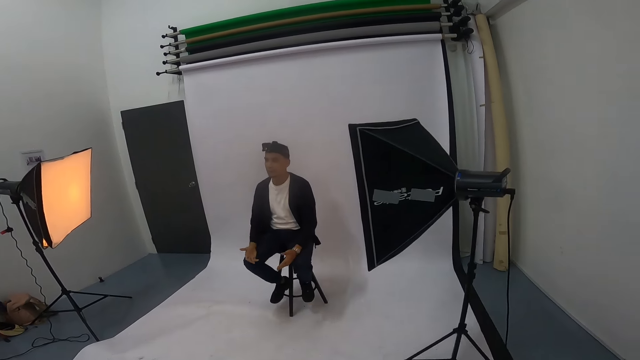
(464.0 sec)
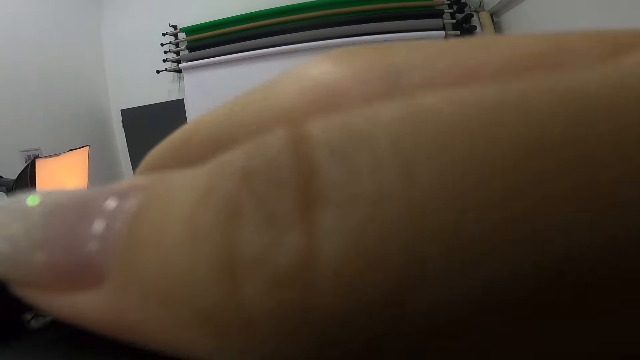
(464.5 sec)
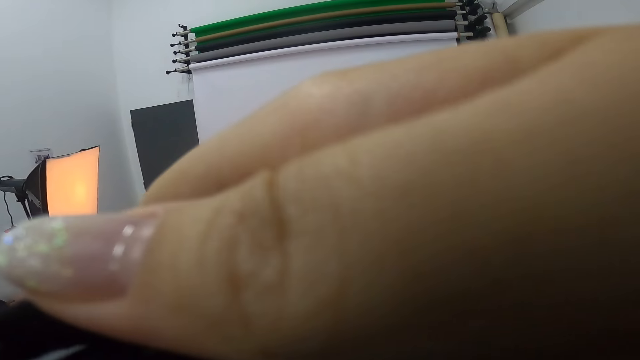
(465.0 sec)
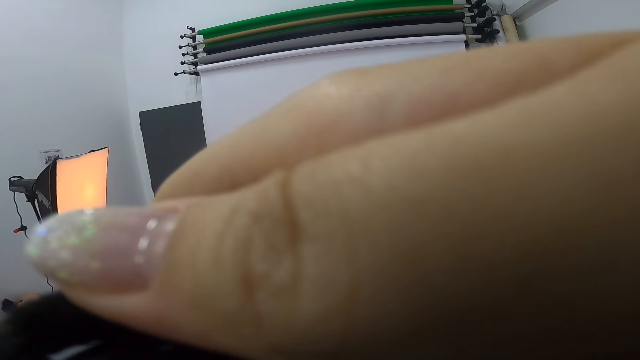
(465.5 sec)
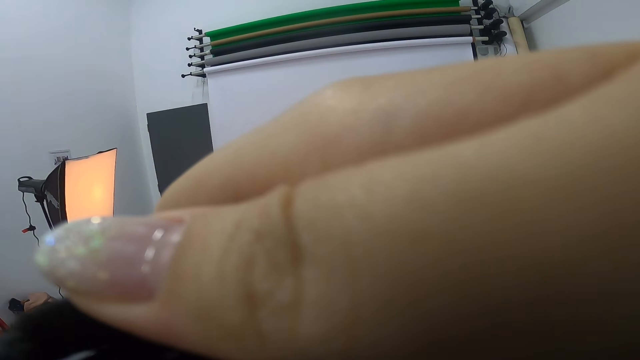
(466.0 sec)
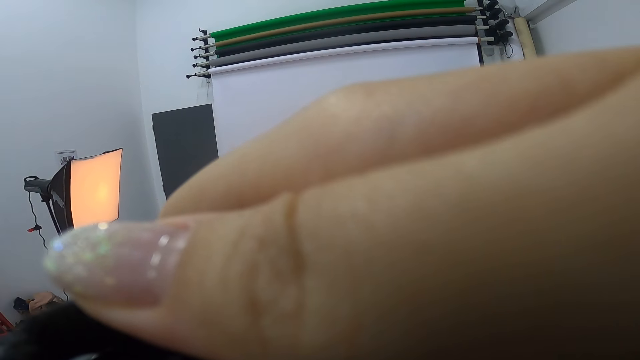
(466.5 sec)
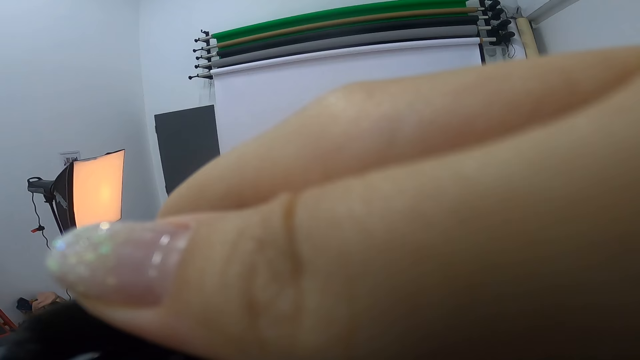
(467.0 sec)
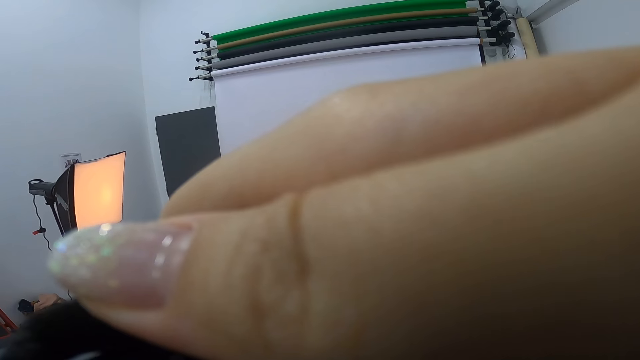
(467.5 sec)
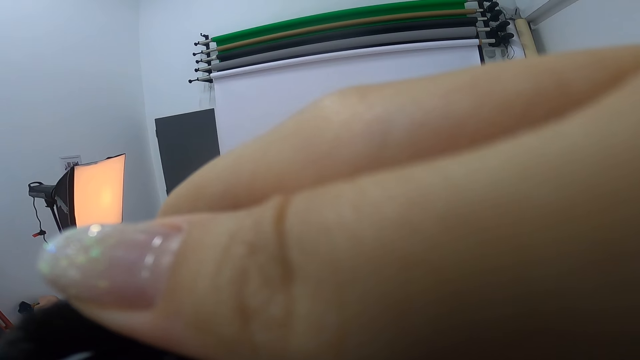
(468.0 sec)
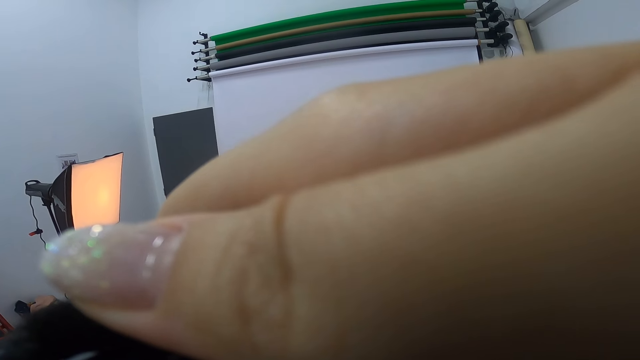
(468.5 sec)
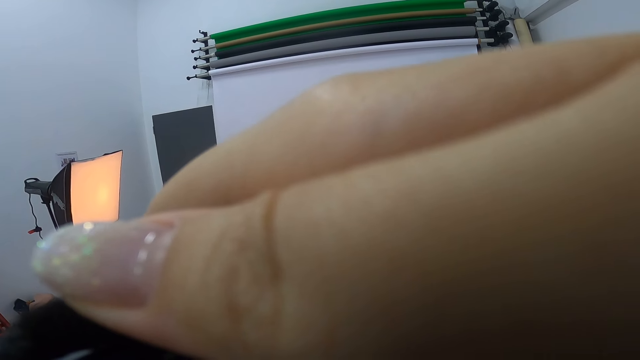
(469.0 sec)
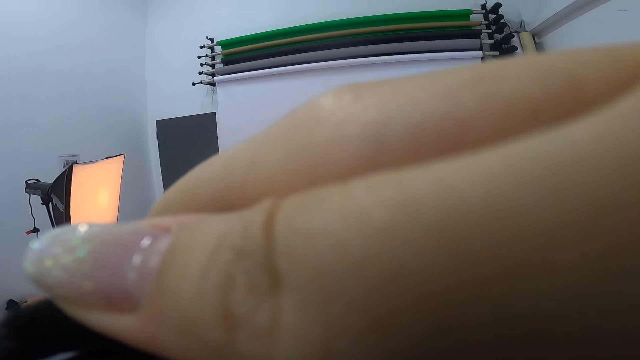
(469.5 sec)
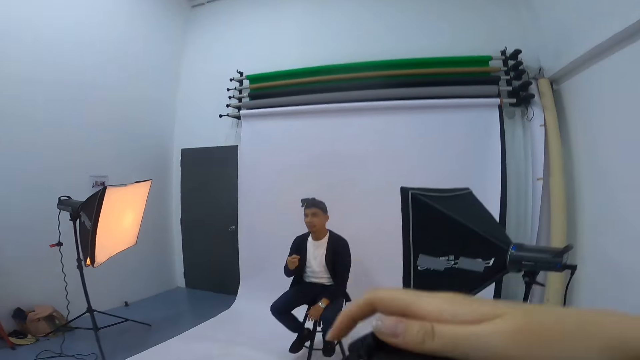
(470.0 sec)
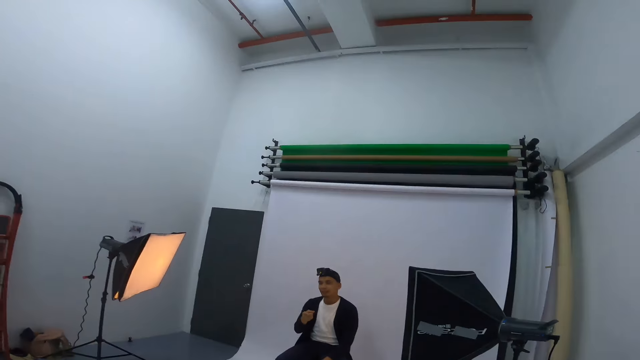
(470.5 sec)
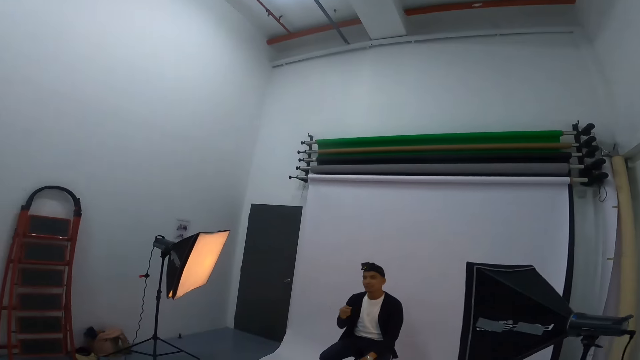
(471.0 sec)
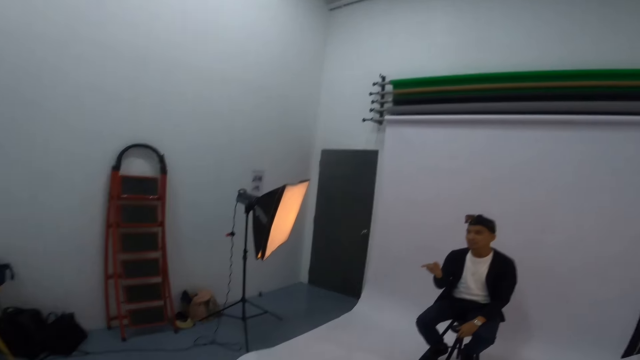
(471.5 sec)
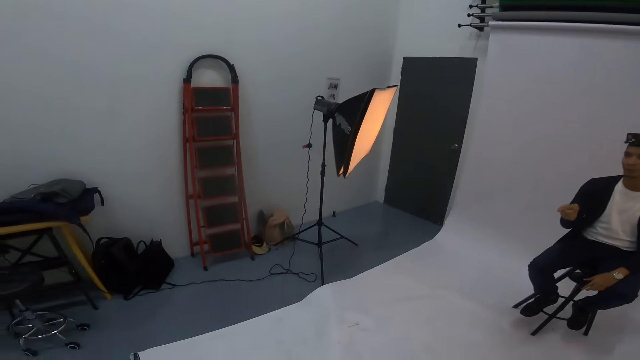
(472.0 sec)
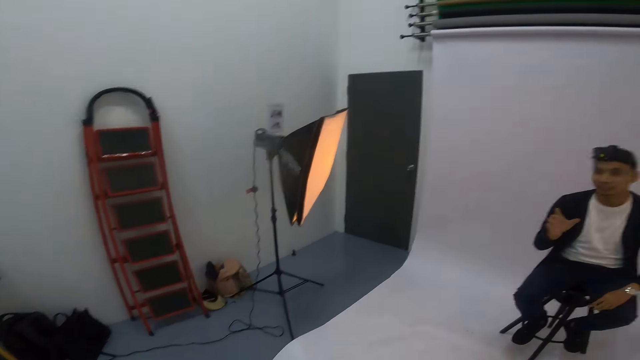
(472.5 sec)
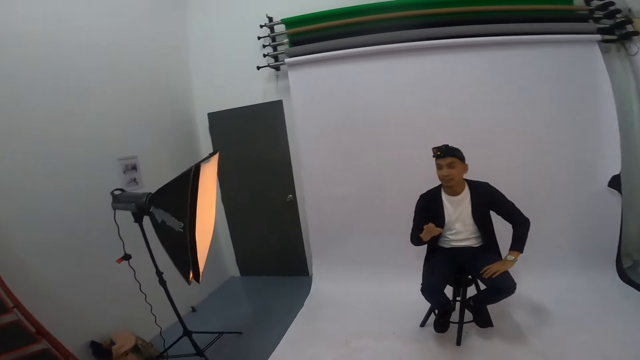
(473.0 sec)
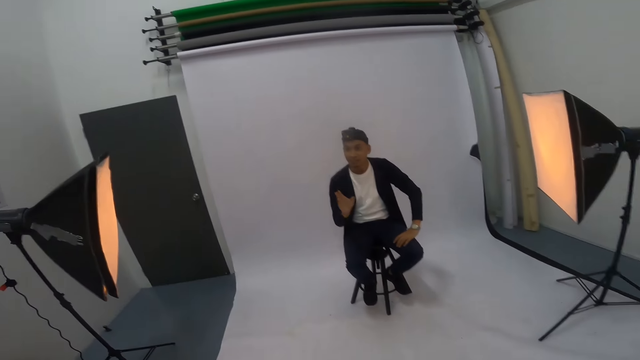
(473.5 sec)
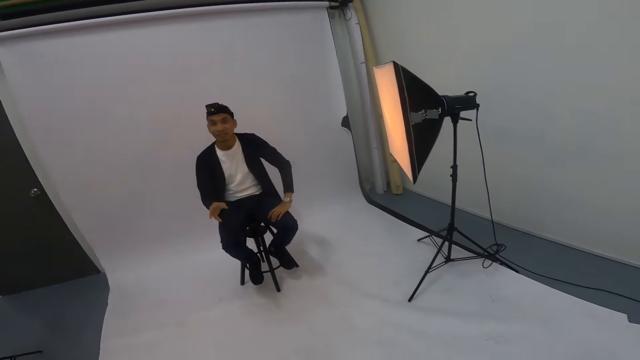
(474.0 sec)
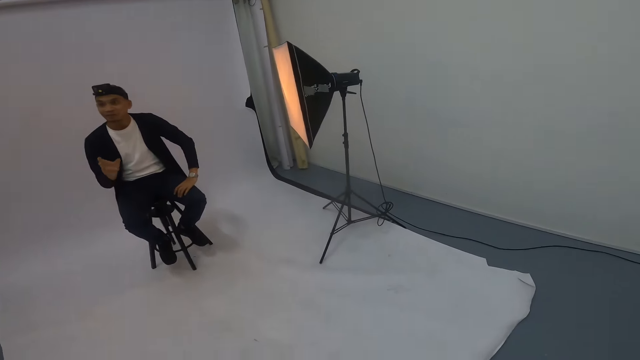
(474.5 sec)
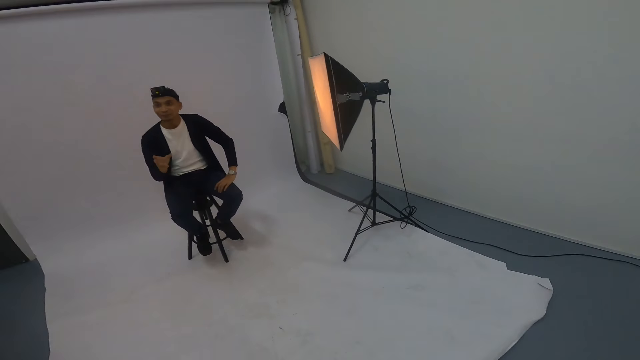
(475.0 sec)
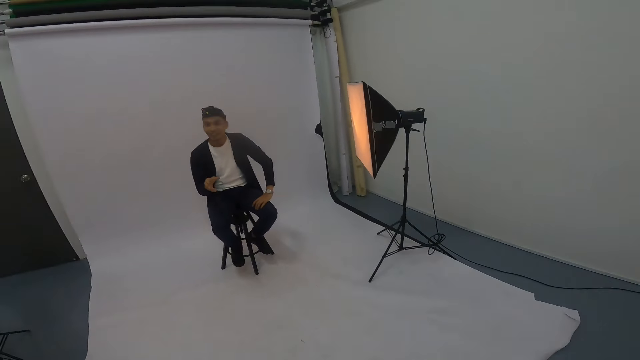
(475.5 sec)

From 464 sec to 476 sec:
The camera wearer takes a photo of a man. They lower the camera. The man gestures at the camera wearer. The camera wearer laughs. They look around the studio. The man gestures at the camera wearer.

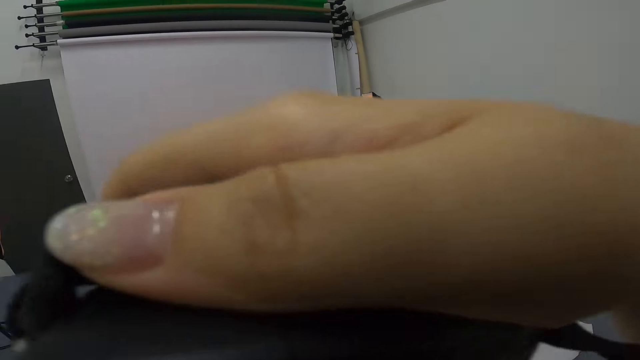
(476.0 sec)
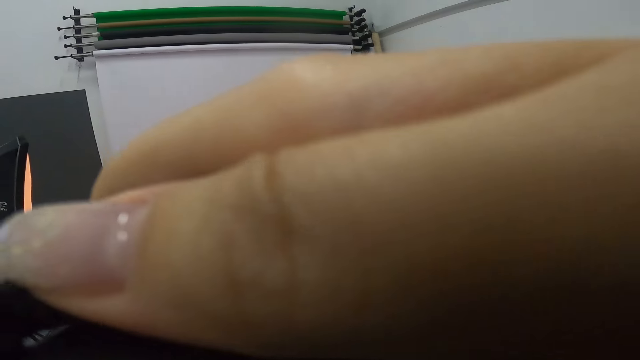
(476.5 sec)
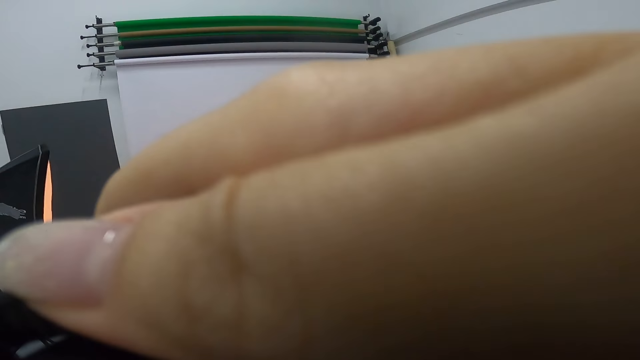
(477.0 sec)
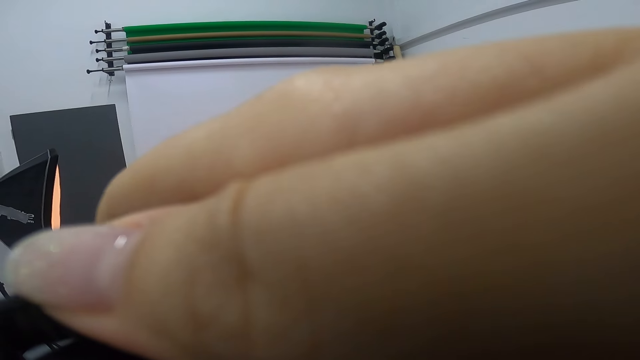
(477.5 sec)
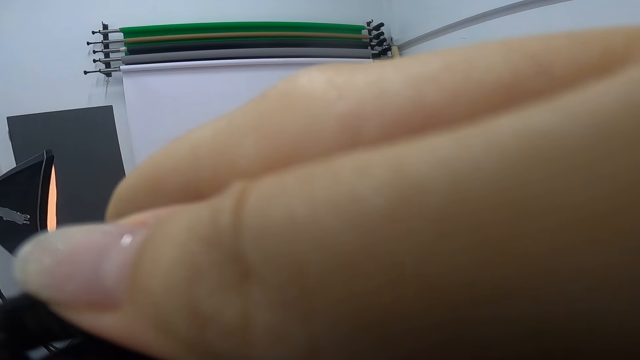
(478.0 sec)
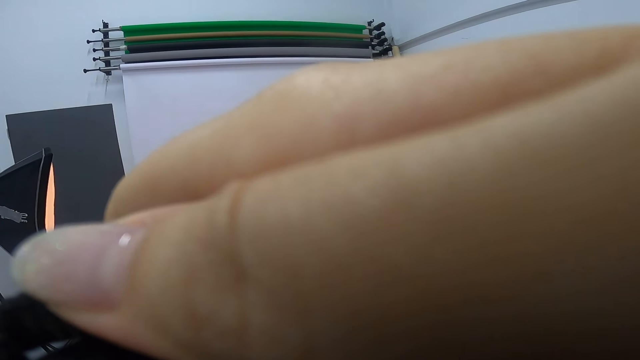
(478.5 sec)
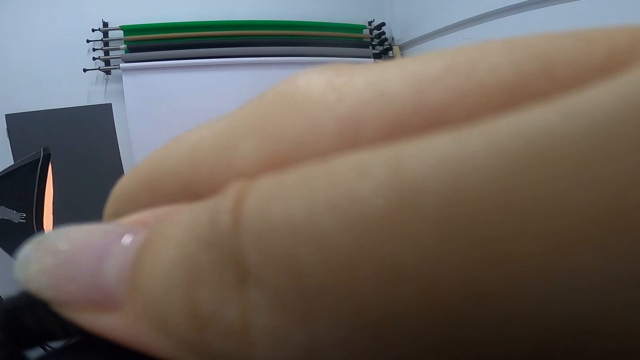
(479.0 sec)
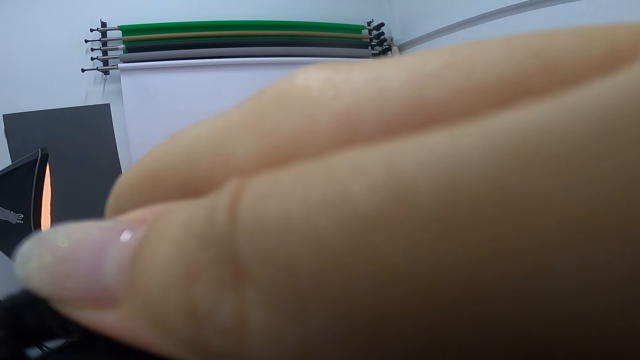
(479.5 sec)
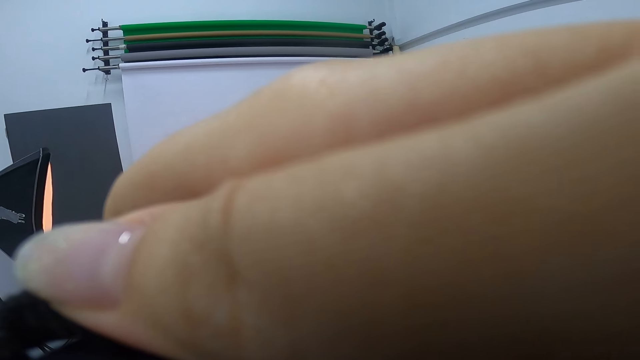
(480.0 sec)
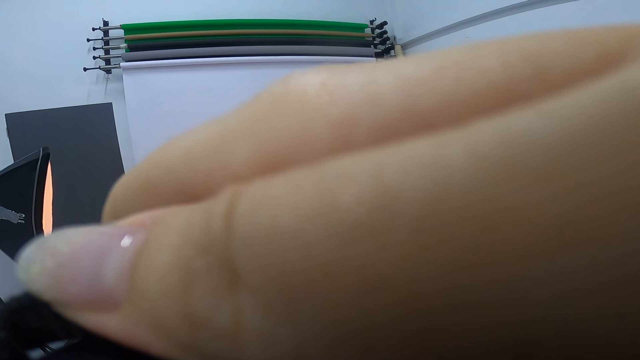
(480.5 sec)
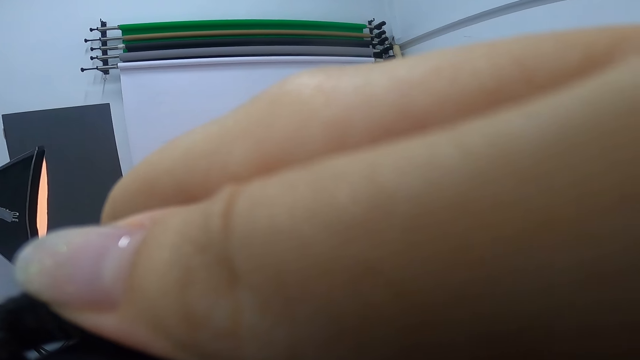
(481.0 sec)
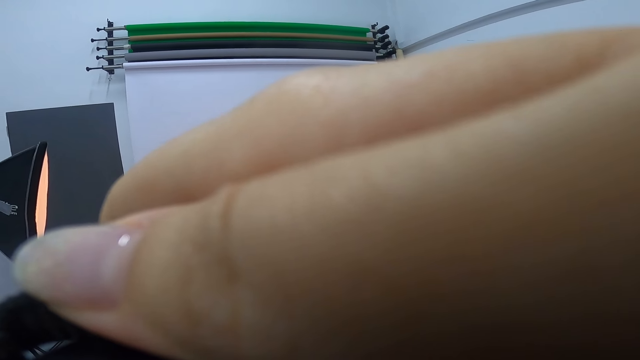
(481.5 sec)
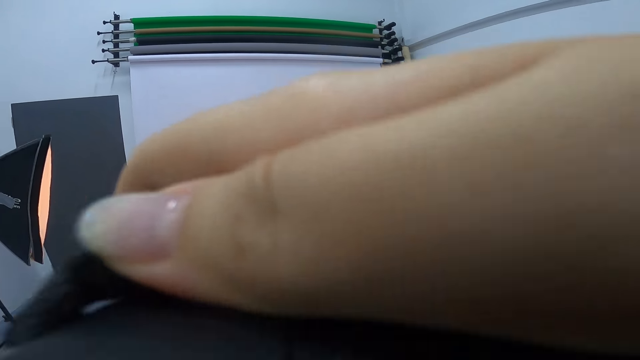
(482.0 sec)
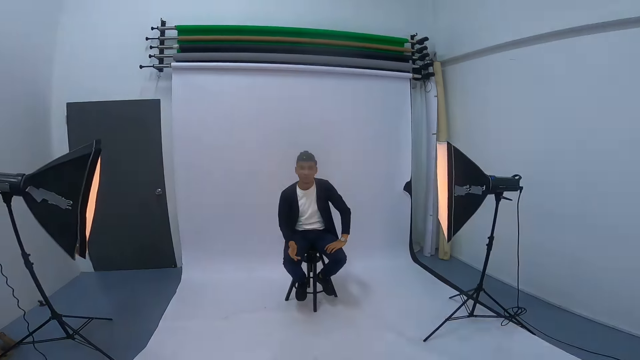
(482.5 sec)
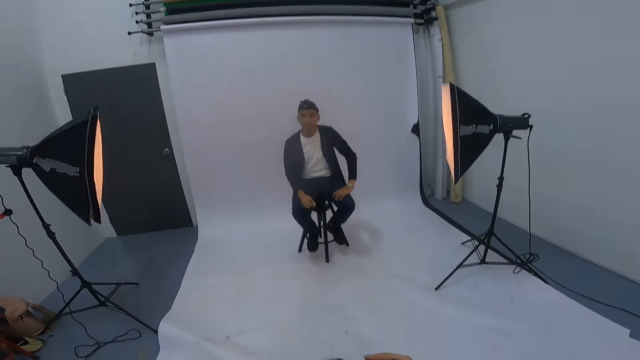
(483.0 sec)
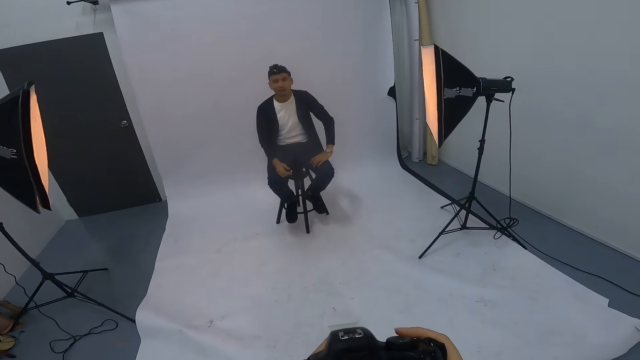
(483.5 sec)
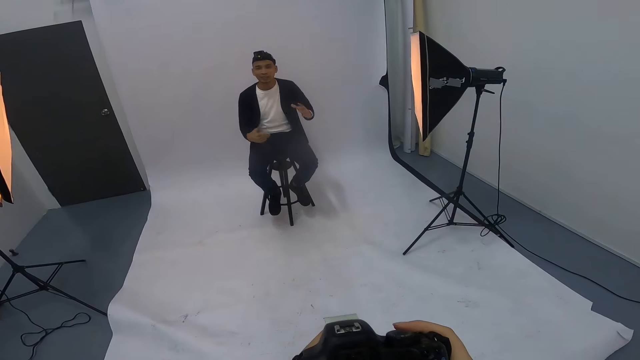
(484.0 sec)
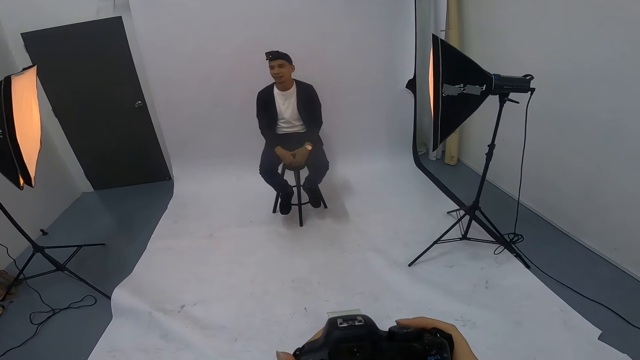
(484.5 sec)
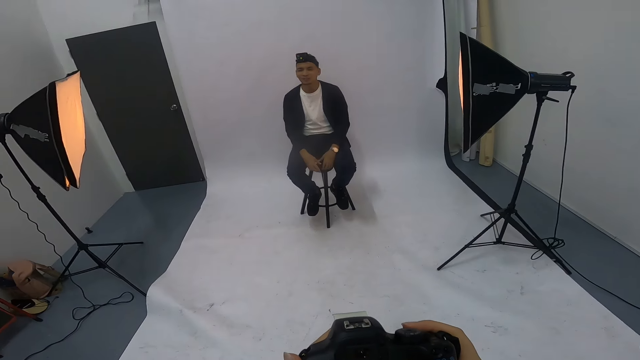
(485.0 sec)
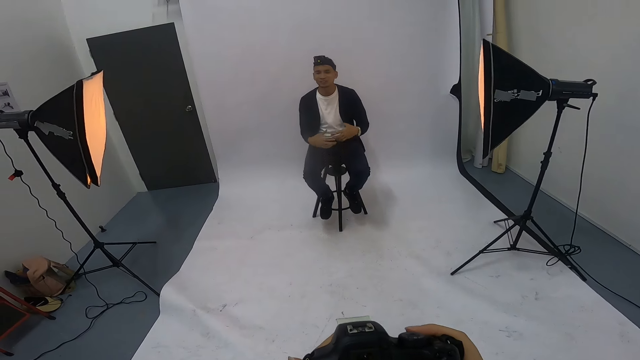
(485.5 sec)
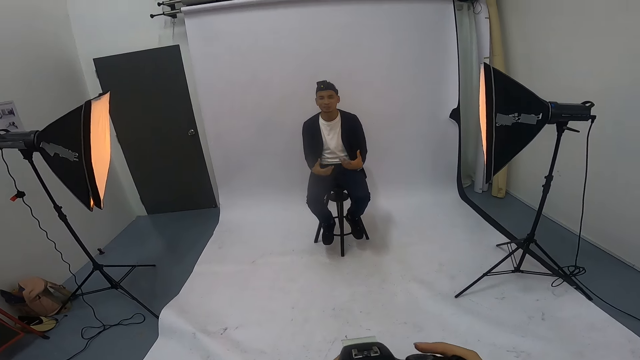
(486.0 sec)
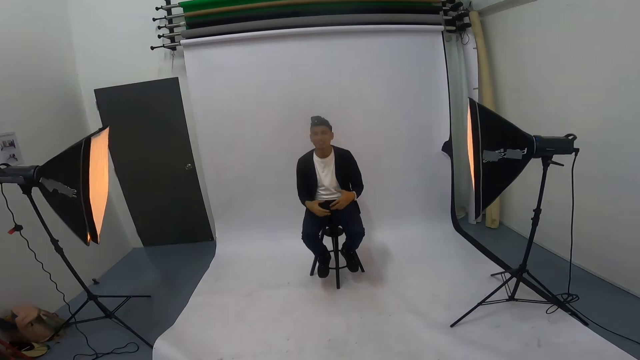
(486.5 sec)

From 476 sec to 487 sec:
The camera wearer takes a photo of a man. The man gestures at the camera wearer. The camera wearer lowers the camera. The man gestures at the camera wearer.
